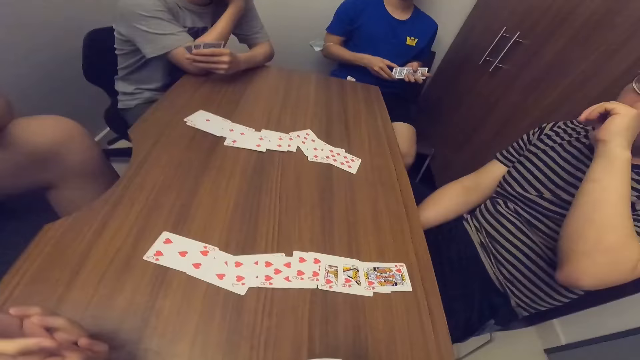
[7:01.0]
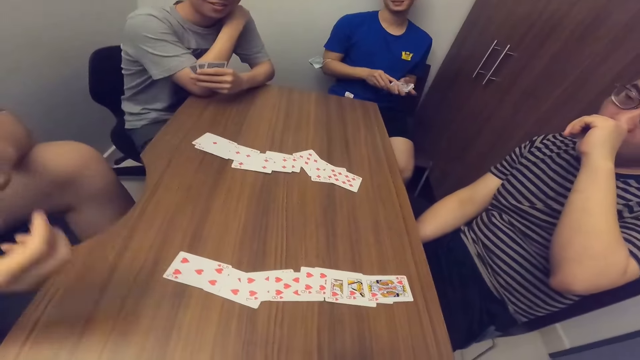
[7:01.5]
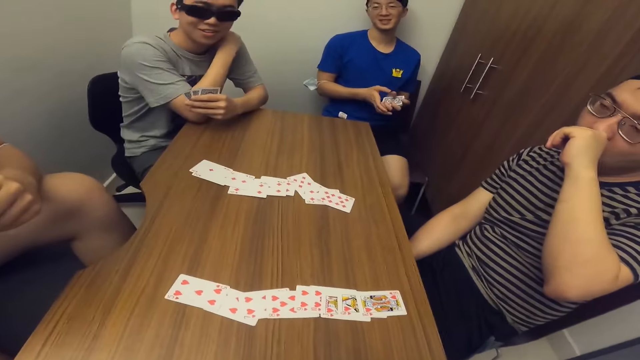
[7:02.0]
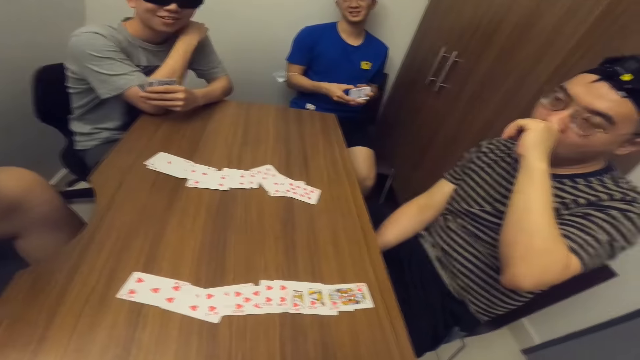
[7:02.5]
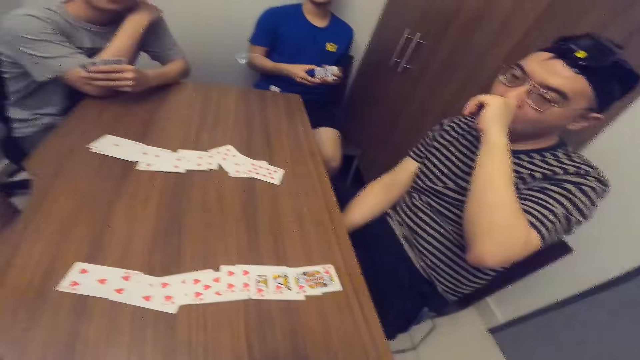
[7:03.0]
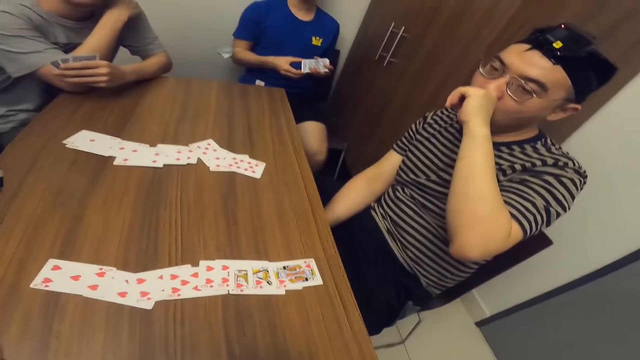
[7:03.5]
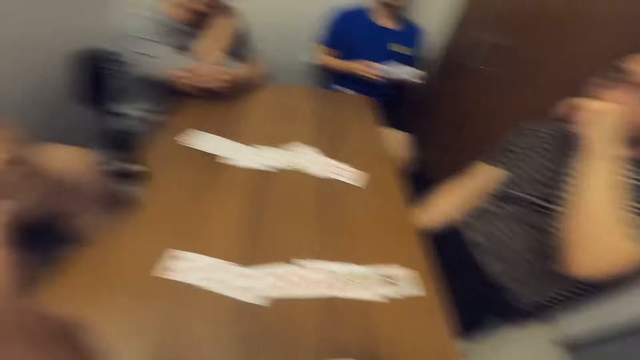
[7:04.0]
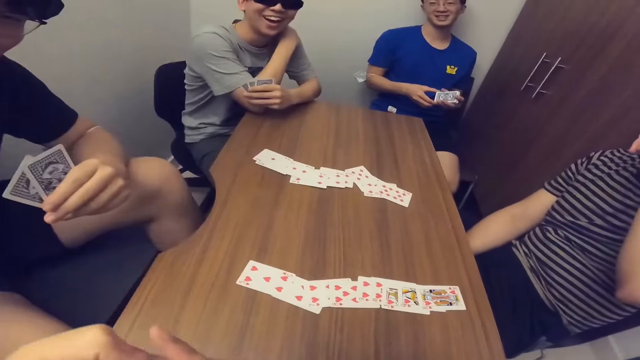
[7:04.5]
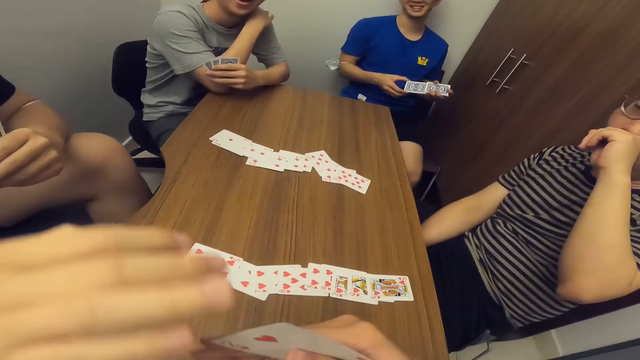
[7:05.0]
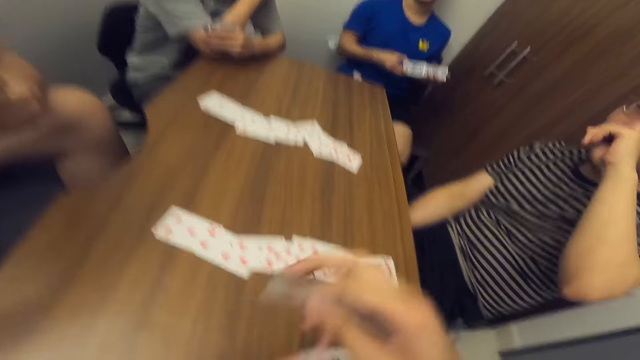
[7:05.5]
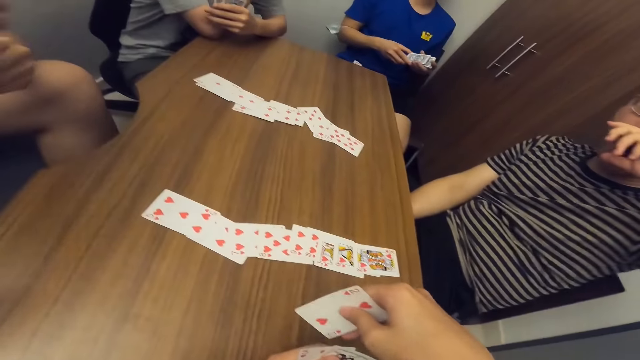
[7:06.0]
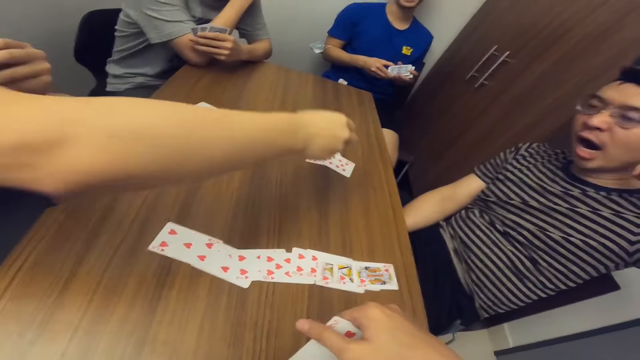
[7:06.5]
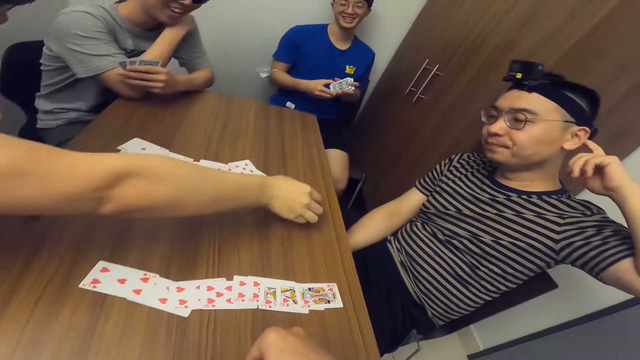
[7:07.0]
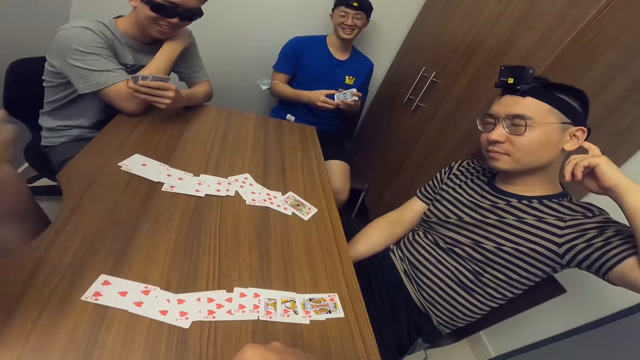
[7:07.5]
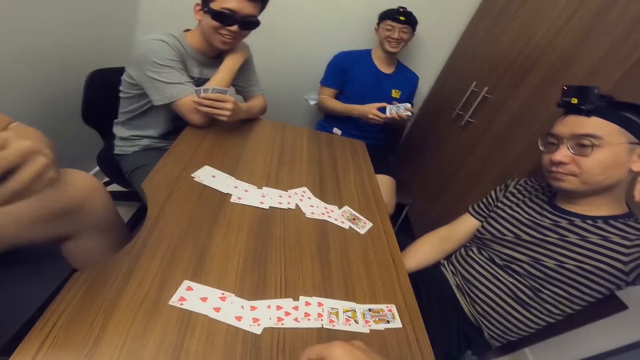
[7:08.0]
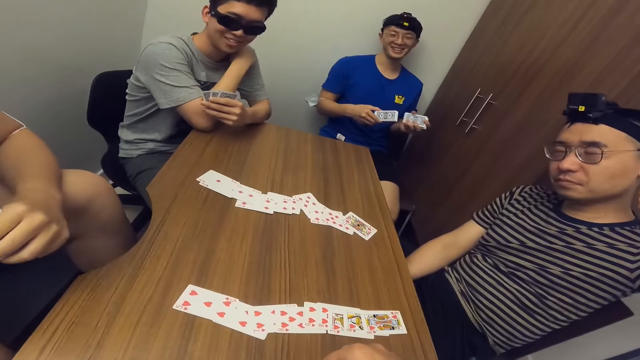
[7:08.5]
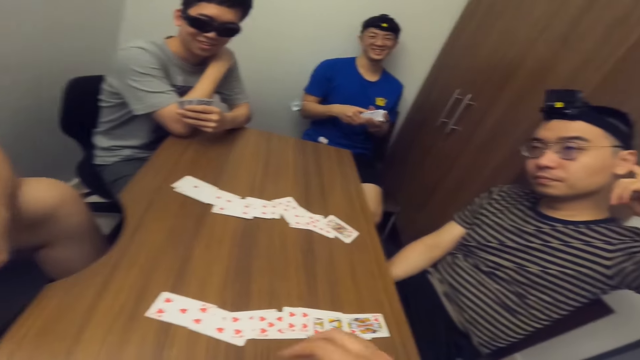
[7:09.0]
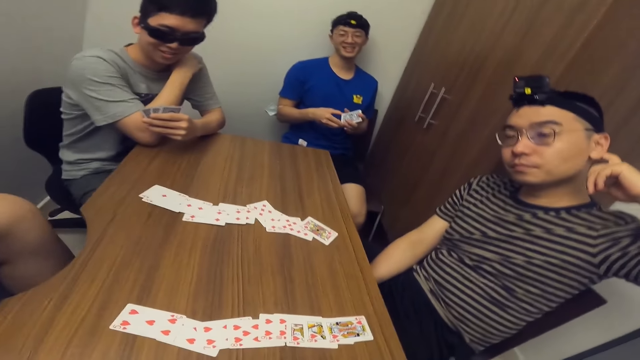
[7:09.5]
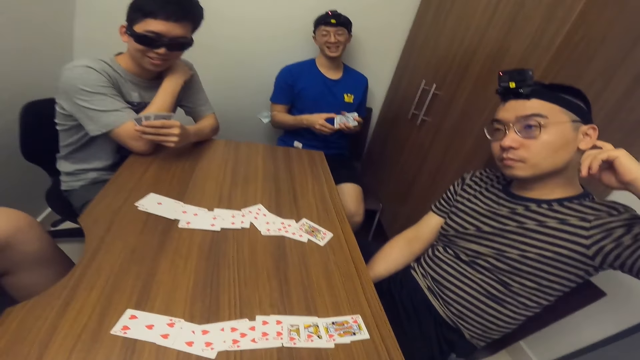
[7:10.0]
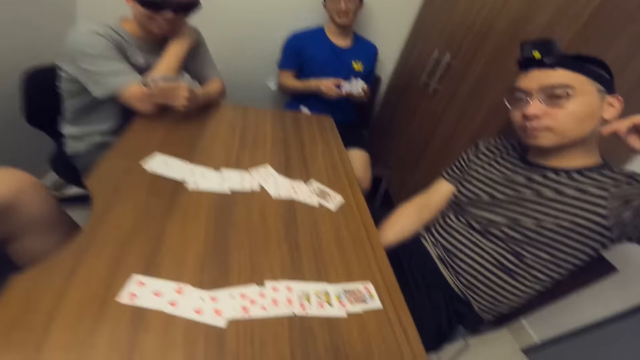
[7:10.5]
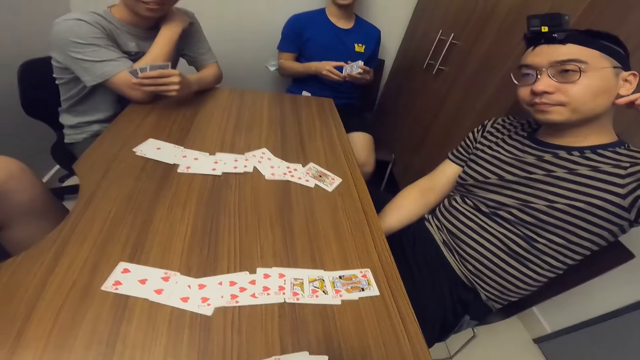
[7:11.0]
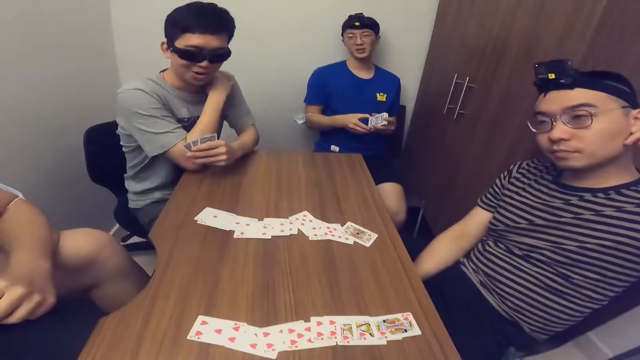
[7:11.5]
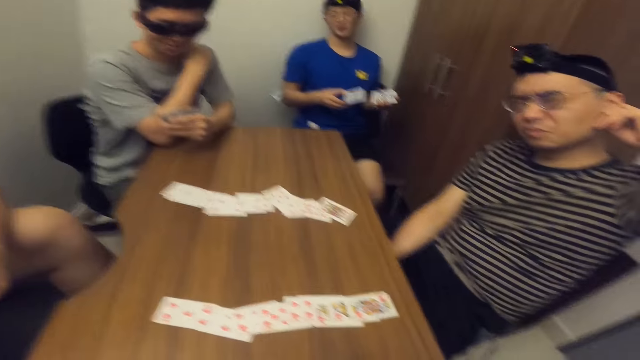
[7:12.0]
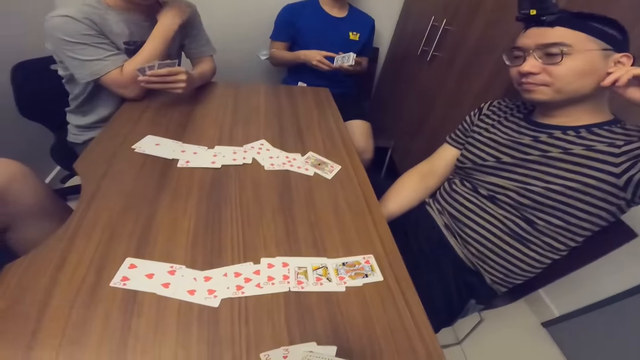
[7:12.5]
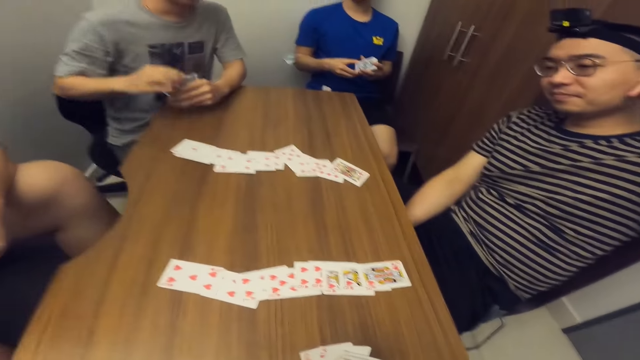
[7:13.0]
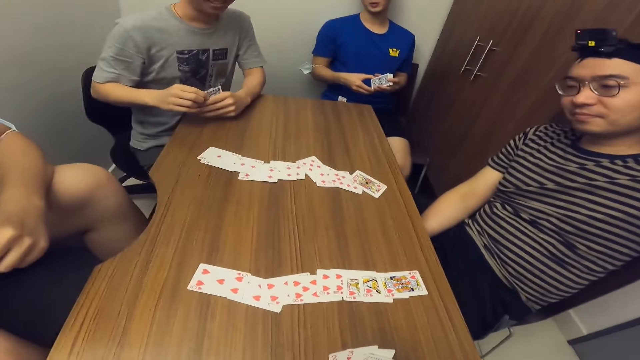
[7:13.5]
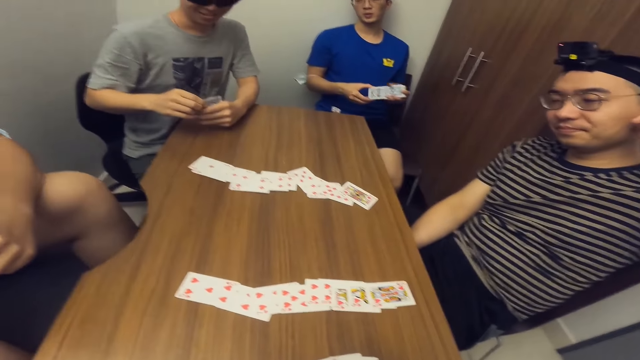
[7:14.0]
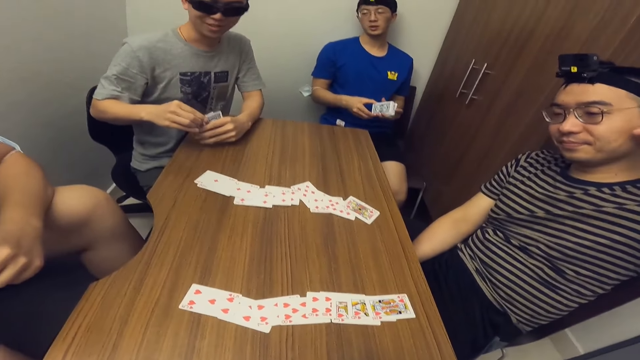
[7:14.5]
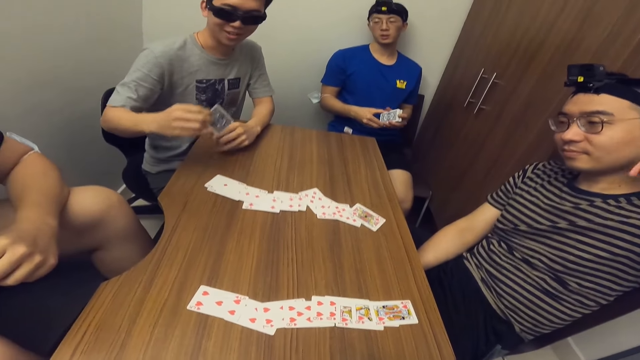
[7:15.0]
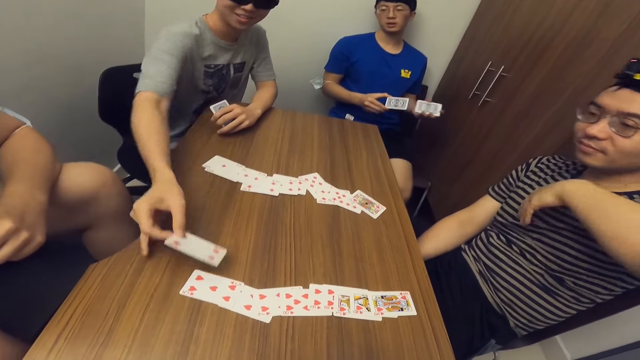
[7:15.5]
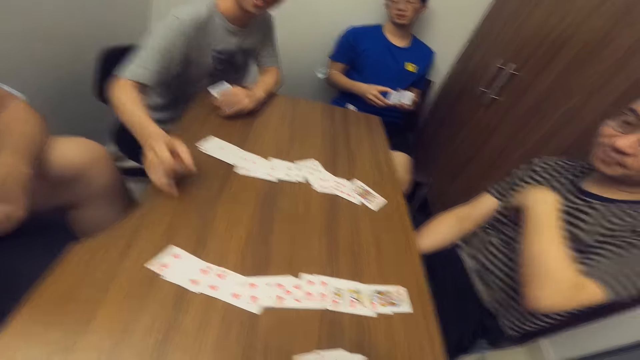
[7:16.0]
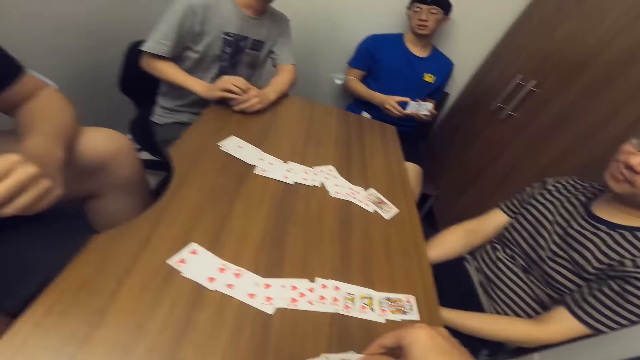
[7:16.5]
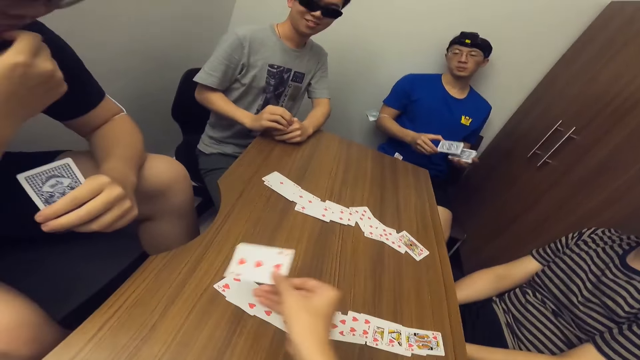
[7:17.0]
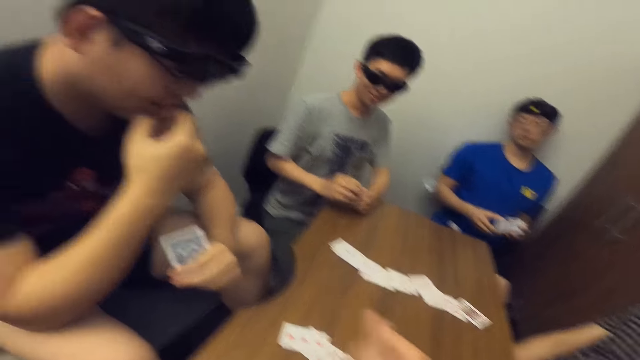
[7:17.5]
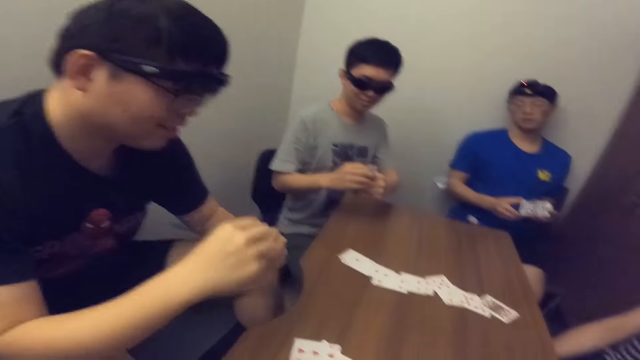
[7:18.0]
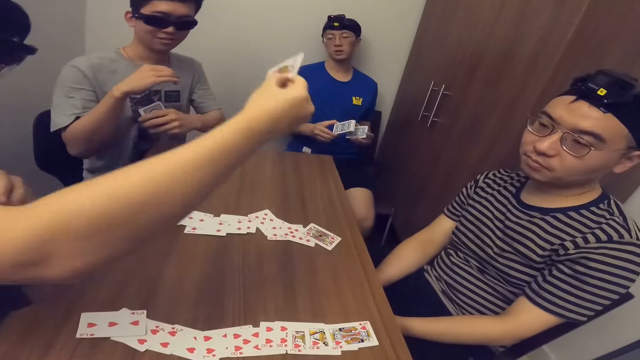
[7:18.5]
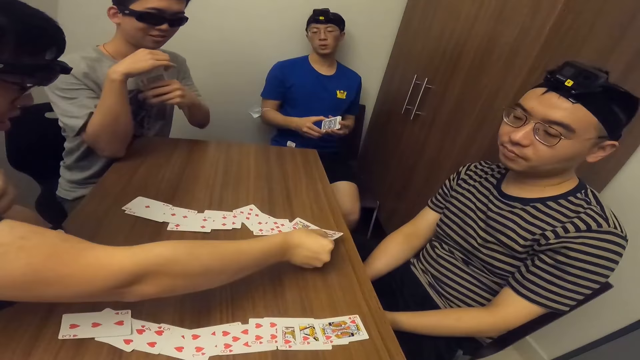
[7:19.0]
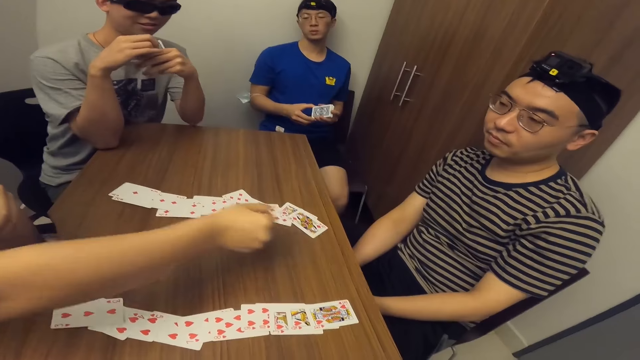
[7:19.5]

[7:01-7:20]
A man knocks on the table with his right hand. The camera wearer collects a card from the man with his right hand. The man passes a card to the camera wearer with his right hand and places a card on the table with his right hand. Another man shuffles the cards. A third man holds cards with both hands and places a card on the table with his right hand. The camera wearer places a card on the table with his right hand. The first man places a card on the table with his right hand.

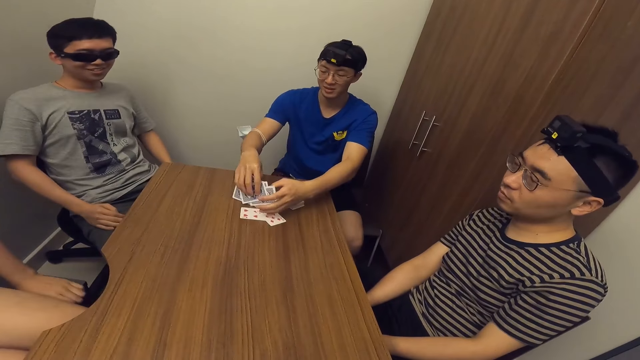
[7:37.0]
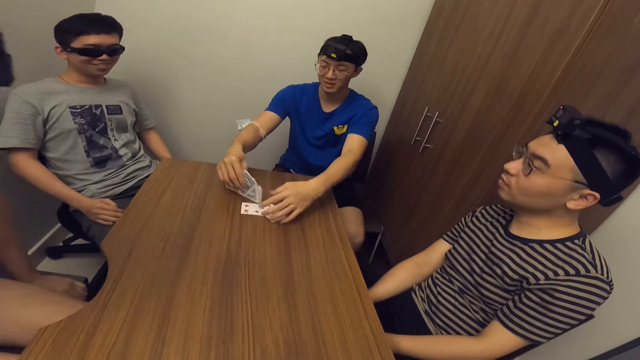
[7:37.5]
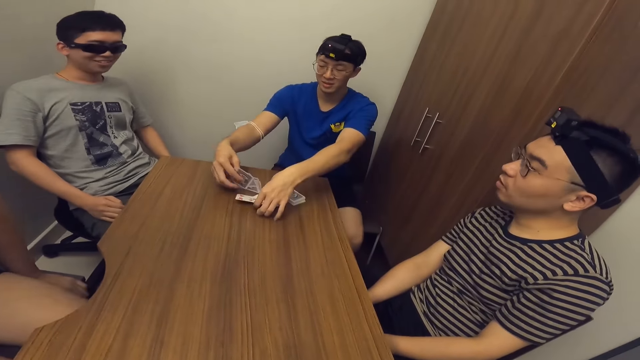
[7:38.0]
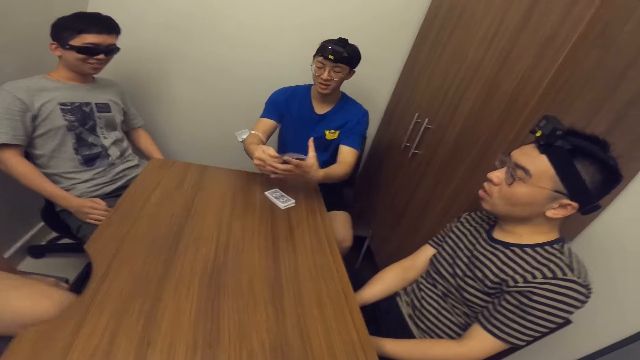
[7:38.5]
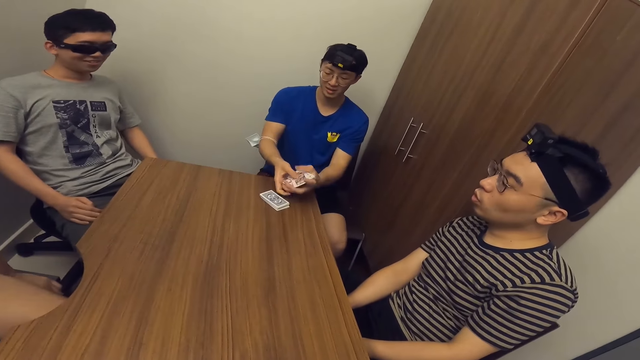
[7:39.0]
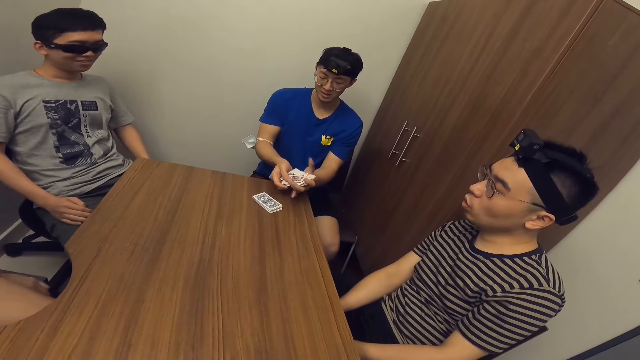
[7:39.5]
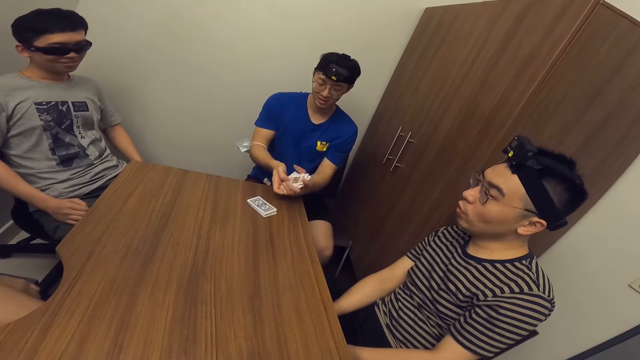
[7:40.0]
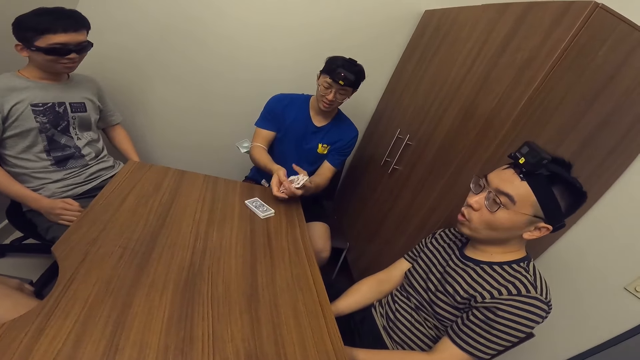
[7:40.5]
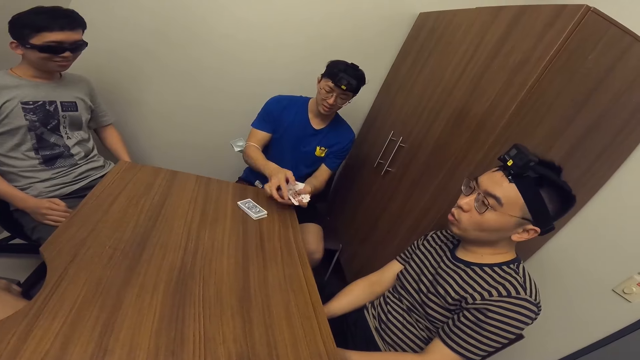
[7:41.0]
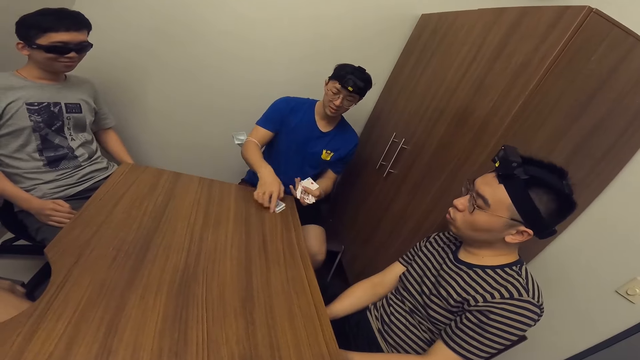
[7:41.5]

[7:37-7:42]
Someone picks up the cards. A man arranges cards with his hands.
